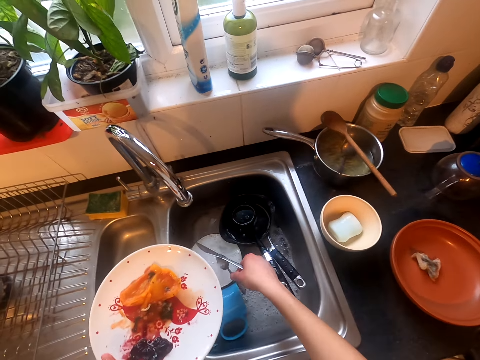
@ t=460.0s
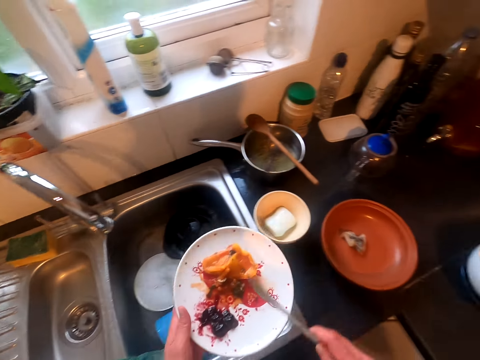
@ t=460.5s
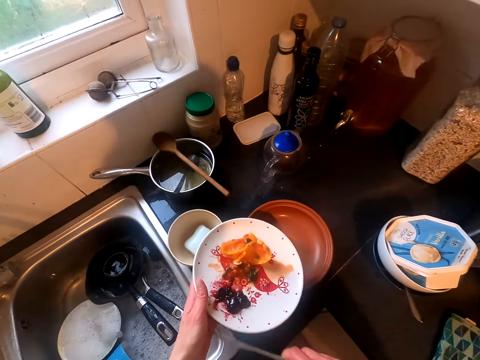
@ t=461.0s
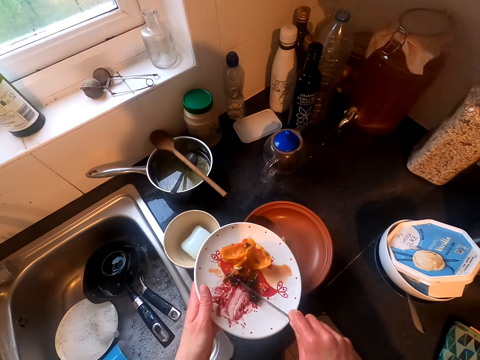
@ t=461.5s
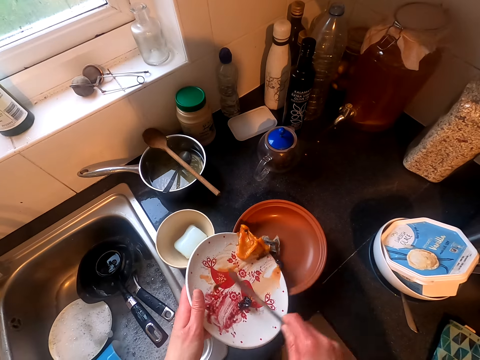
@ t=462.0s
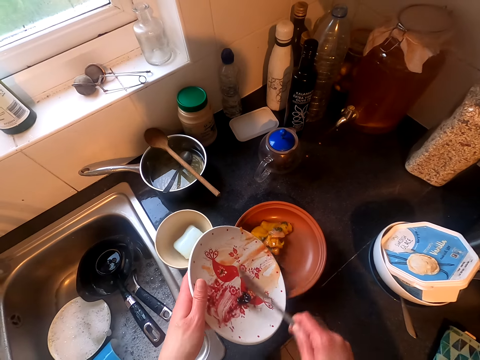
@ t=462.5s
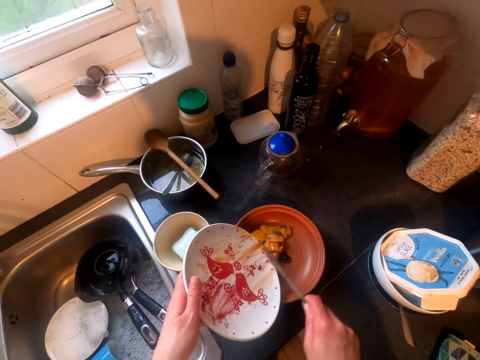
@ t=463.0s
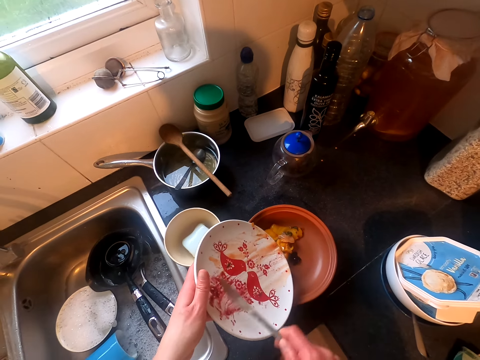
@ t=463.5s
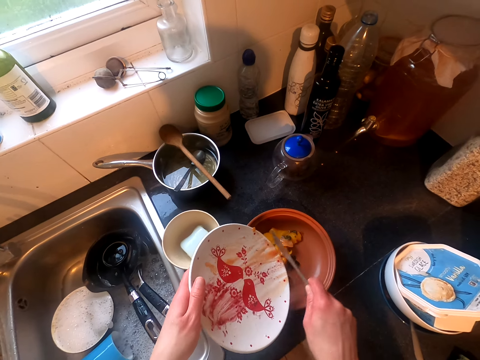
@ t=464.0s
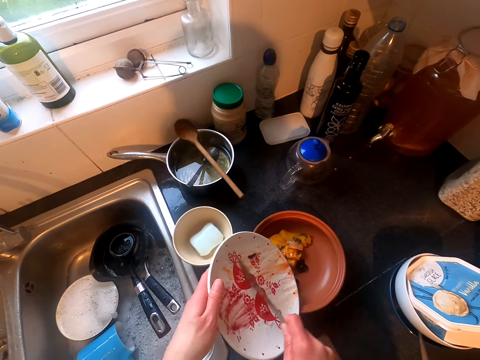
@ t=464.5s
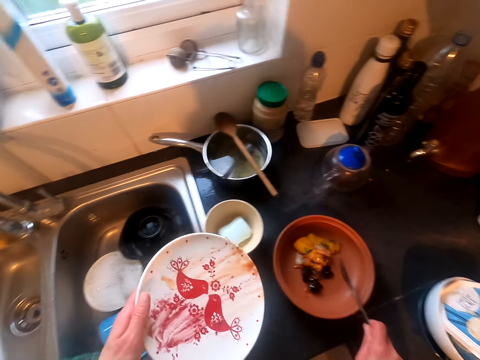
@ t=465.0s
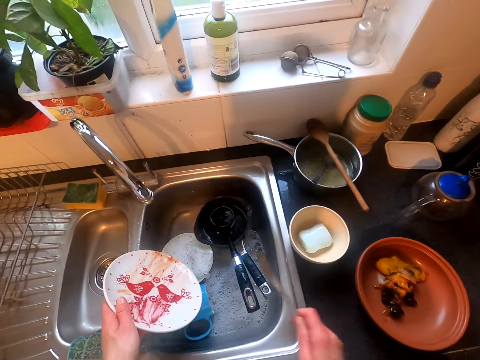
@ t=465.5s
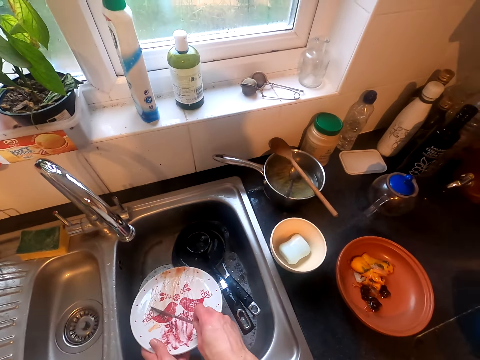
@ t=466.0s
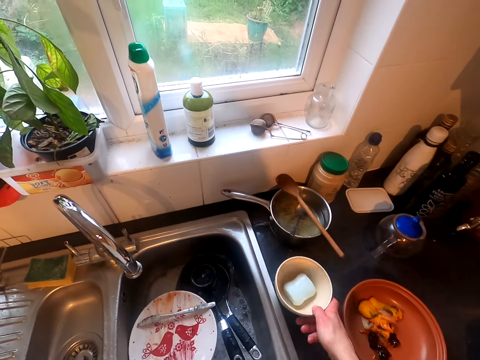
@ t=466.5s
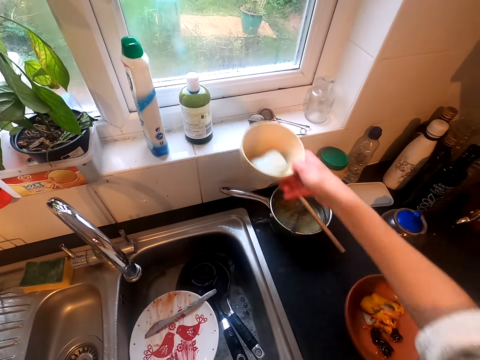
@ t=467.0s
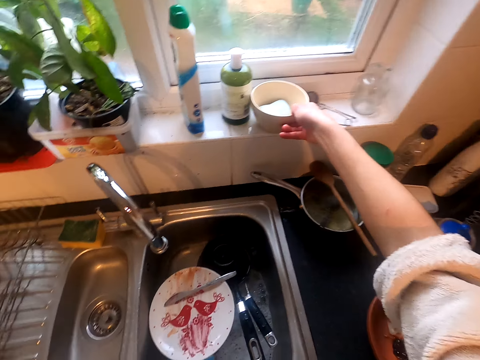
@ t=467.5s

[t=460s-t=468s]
The camera wearer drops the spoon in the sink. They put the trash in another plate. They put the plate down. They pick up the bowl.

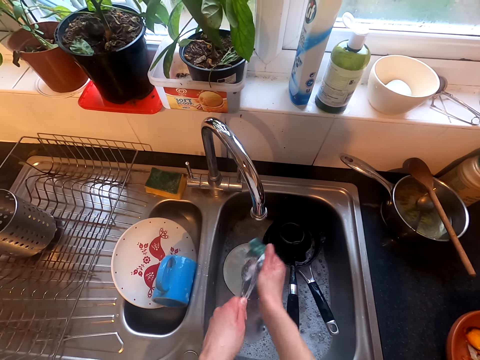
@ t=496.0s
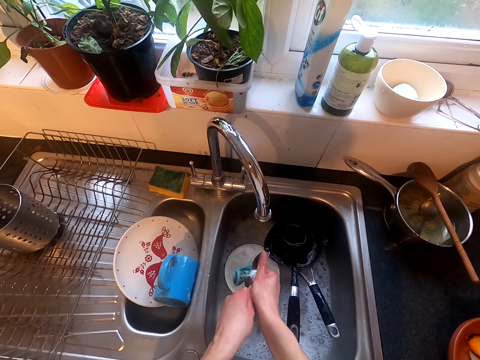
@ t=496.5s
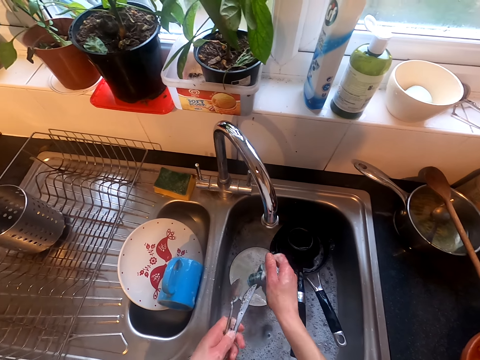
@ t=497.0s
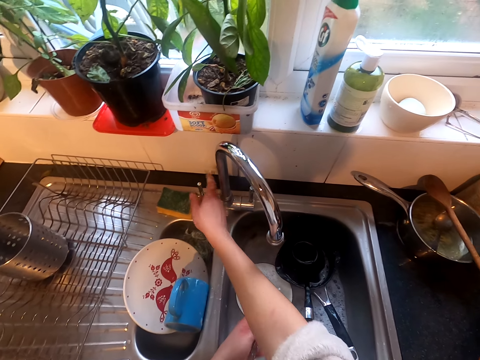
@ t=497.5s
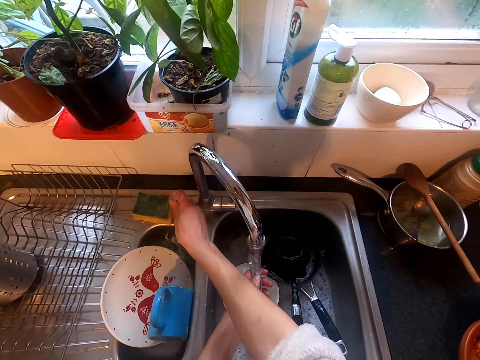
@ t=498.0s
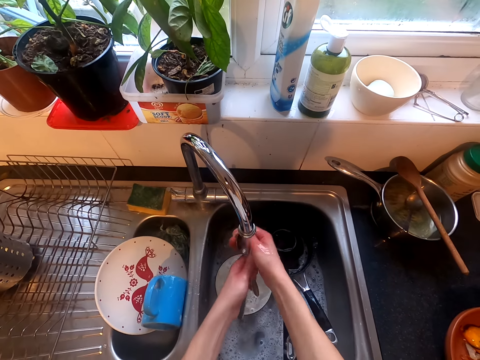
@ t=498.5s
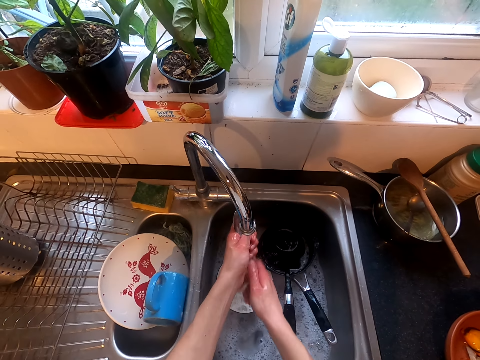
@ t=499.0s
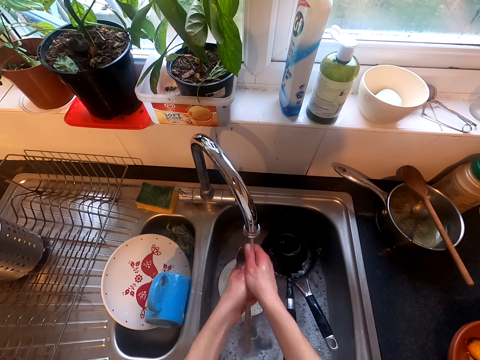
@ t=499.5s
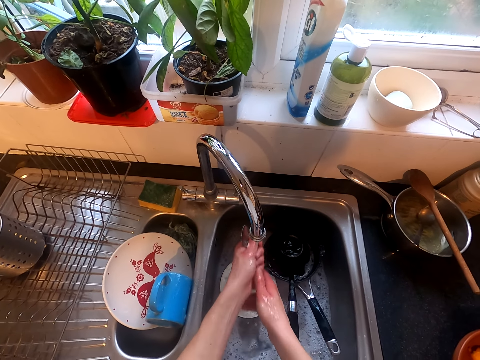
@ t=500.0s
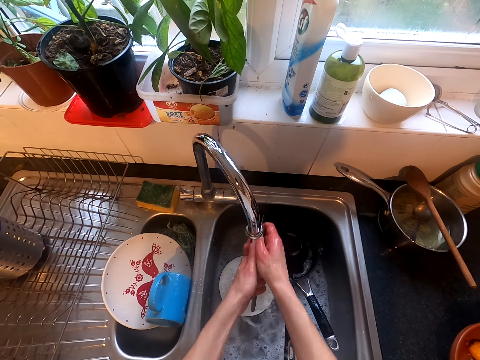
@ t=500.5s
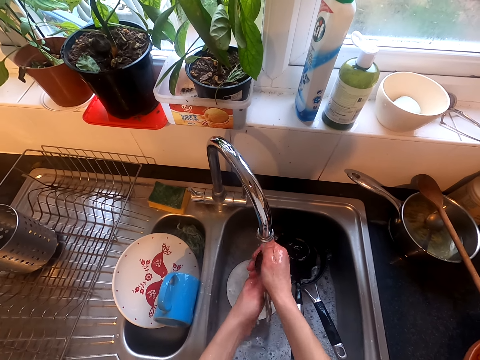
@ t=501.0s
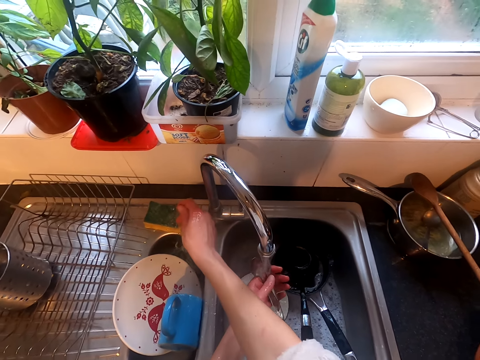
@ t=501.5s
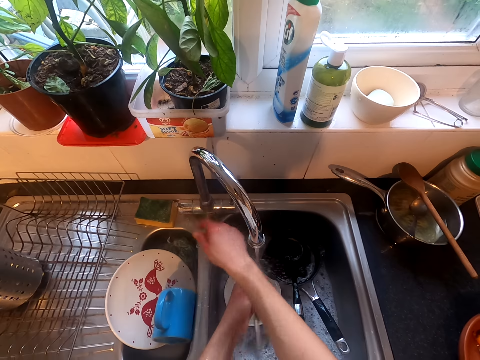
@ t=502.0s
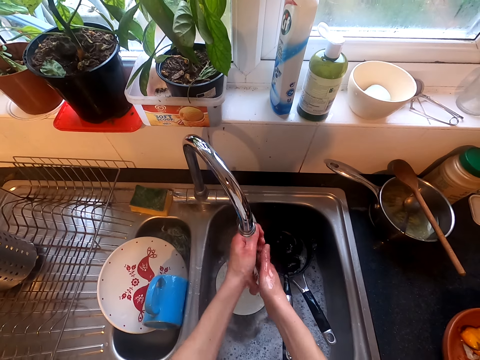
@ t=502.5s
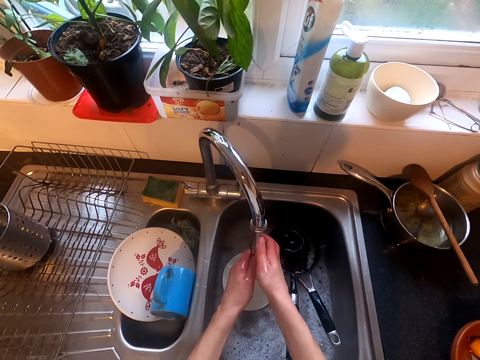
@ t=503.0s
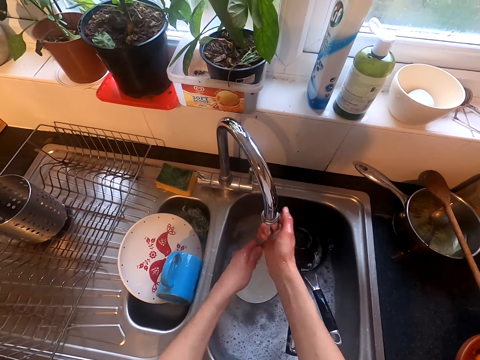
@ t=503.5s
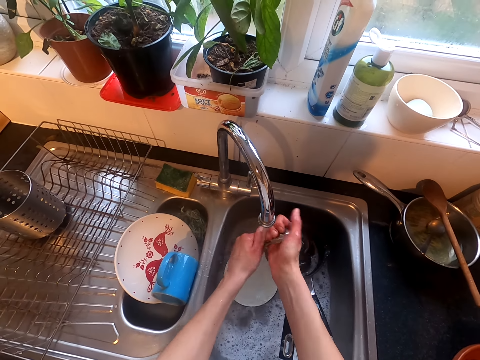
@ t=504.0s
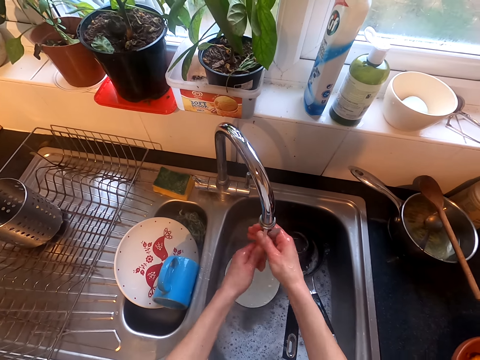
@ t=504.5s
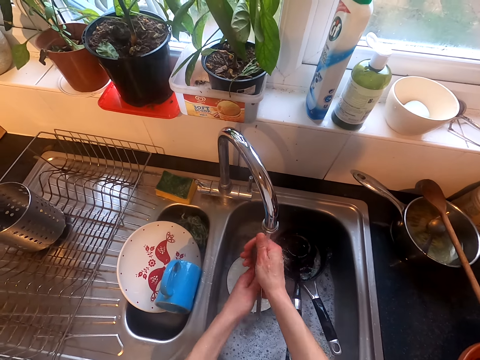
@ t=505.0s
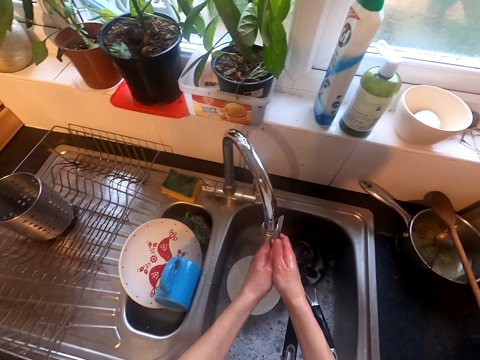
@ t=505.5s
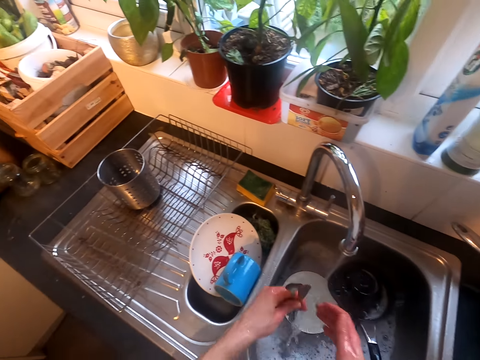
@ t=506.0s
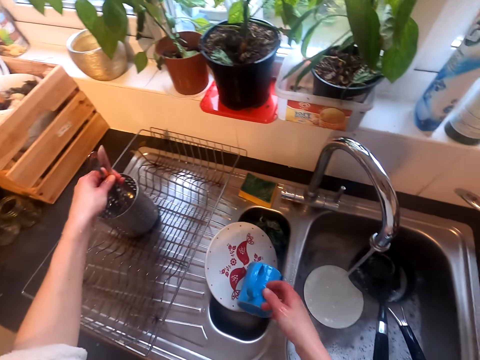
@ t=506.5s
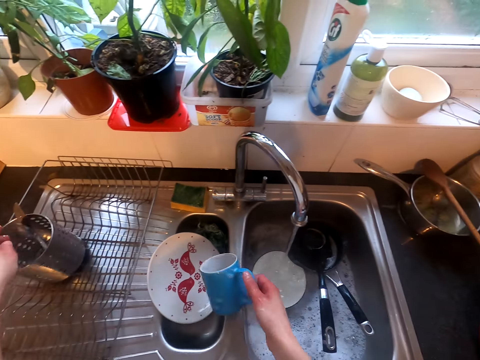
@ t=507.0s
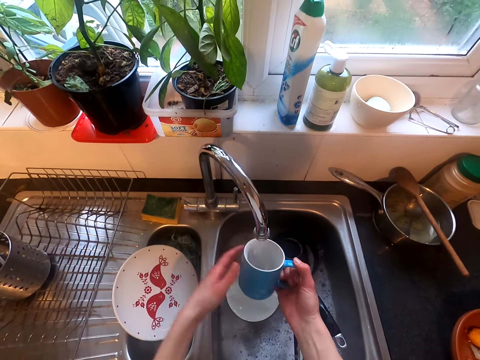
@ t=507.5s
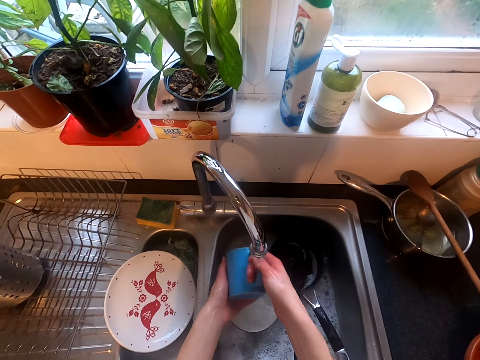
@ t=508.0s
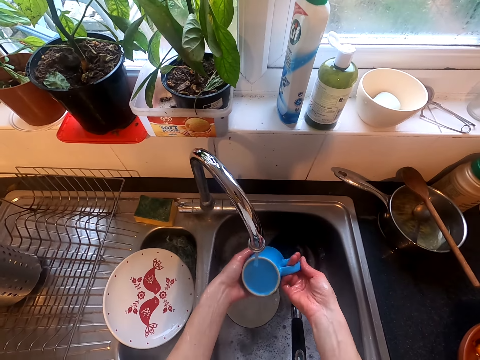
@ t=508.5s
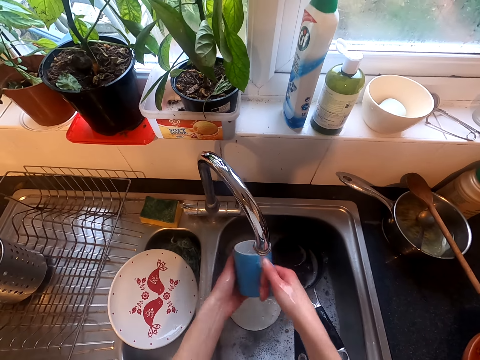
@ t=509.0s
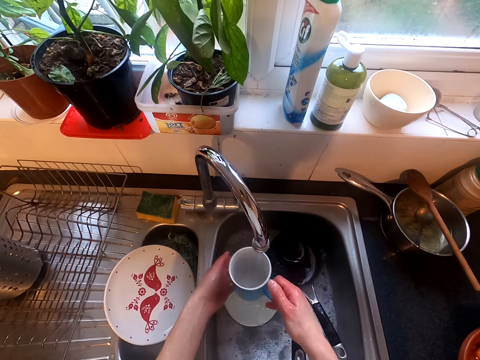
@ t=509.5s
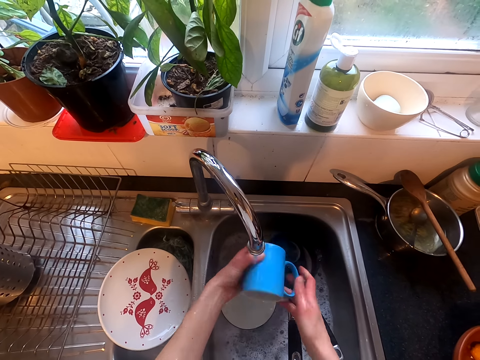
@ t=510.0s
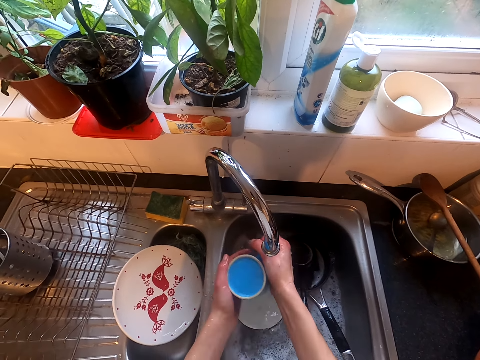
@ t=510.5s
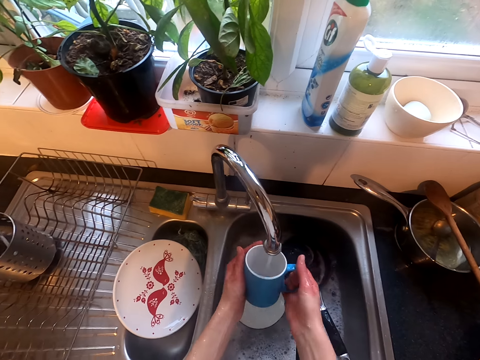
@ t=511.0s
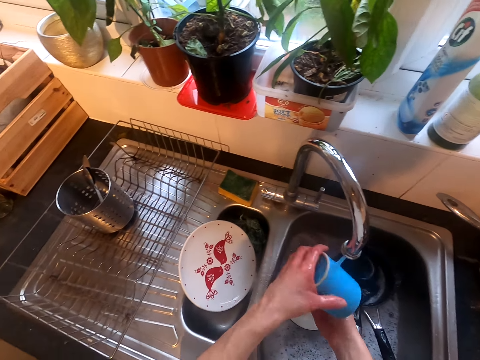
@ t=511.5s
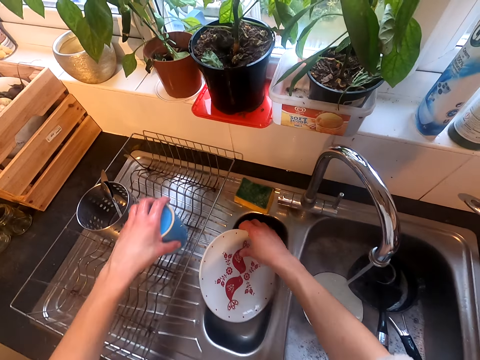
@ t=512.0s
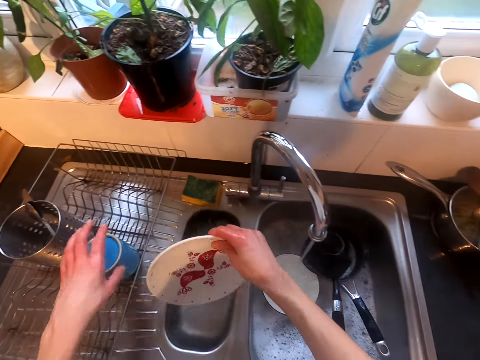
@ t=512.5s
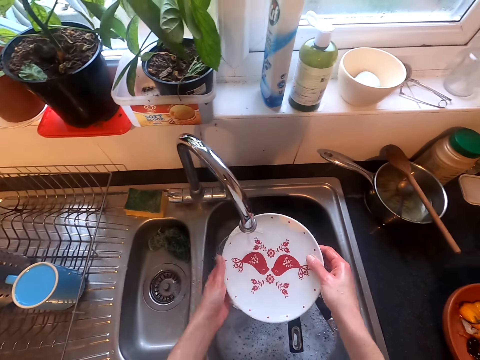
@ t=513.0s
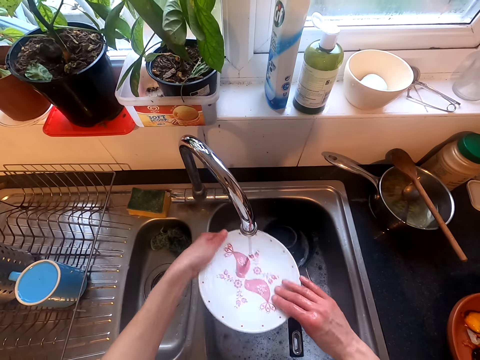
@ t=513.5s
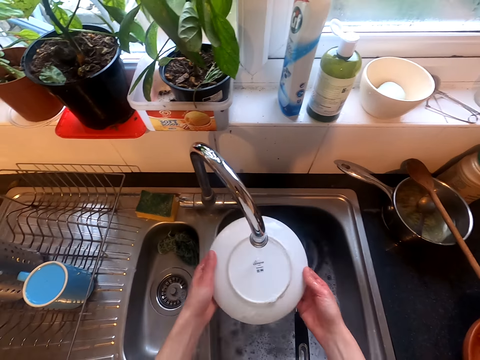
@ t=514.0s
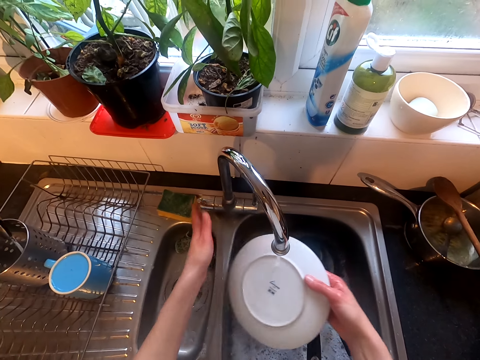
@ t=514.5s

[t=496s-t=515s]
The camera wearer opens the tap. They rinse the cutleries. They put the cutleries on the dish rack. They take the cup. They rinse the cup. They put the cup on the dish rack. They rinse a plate.
